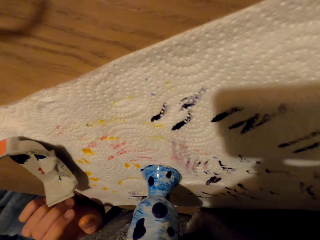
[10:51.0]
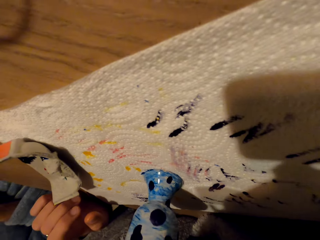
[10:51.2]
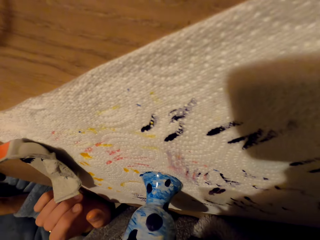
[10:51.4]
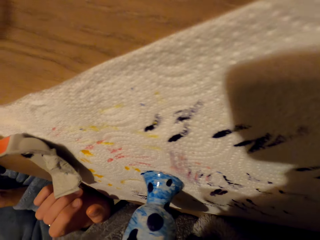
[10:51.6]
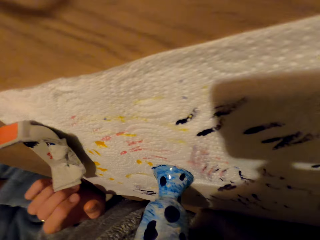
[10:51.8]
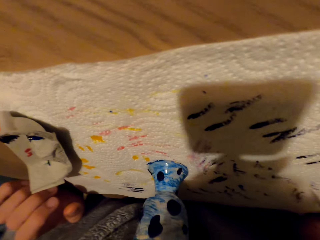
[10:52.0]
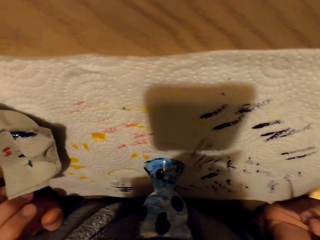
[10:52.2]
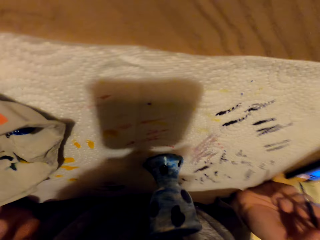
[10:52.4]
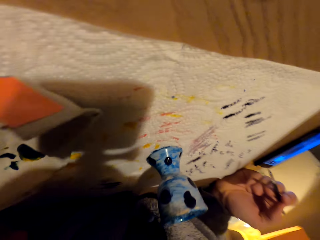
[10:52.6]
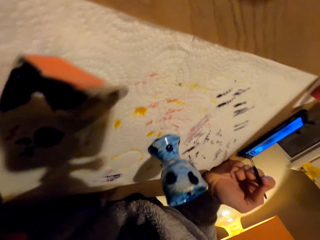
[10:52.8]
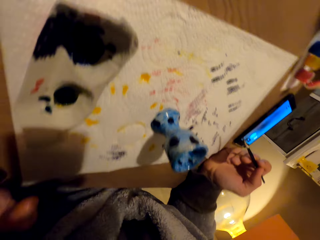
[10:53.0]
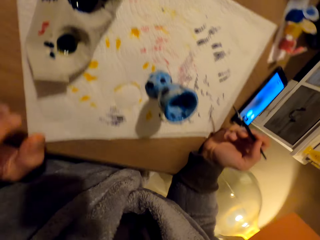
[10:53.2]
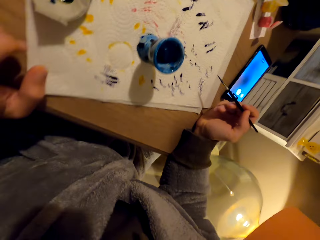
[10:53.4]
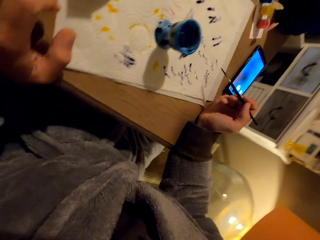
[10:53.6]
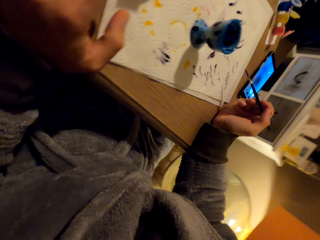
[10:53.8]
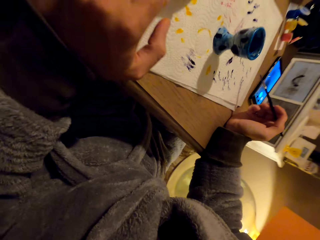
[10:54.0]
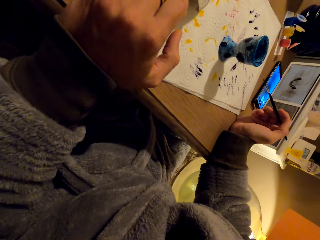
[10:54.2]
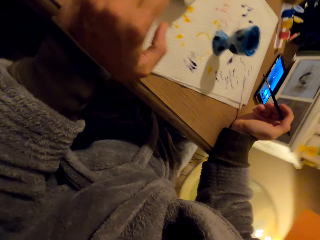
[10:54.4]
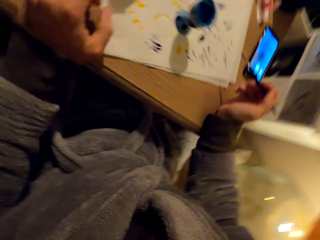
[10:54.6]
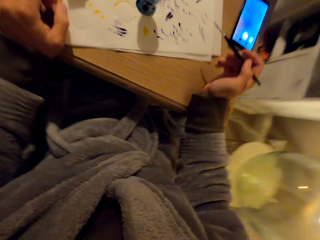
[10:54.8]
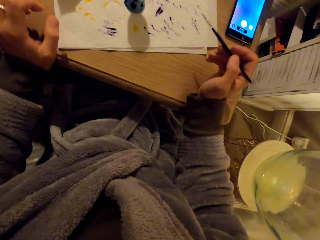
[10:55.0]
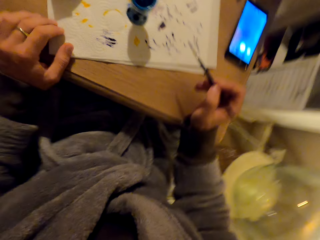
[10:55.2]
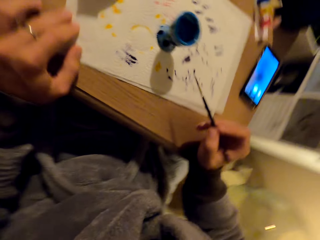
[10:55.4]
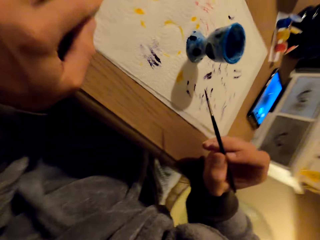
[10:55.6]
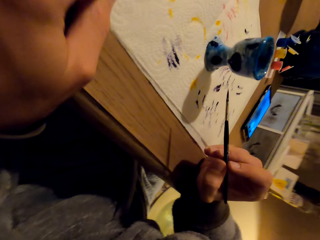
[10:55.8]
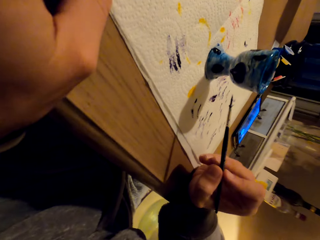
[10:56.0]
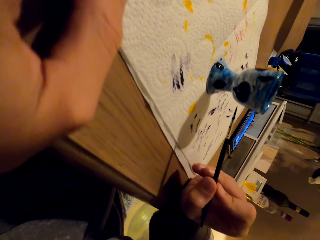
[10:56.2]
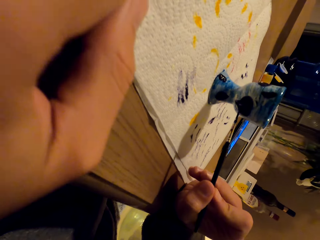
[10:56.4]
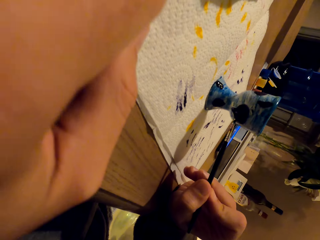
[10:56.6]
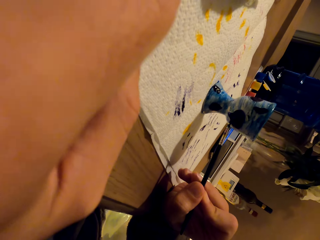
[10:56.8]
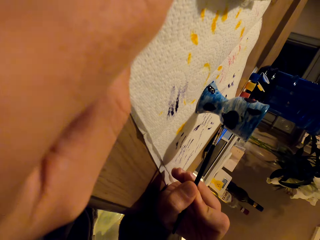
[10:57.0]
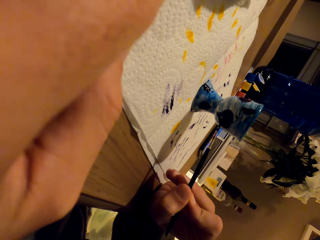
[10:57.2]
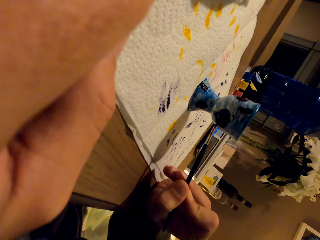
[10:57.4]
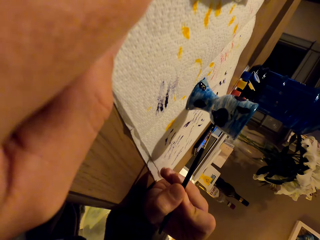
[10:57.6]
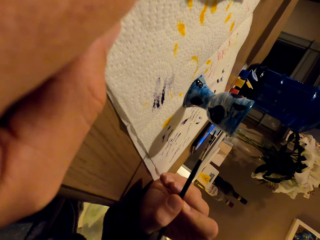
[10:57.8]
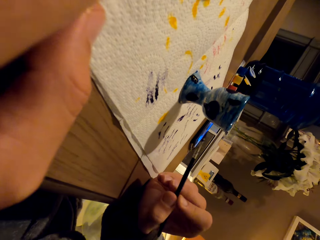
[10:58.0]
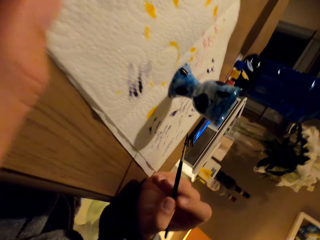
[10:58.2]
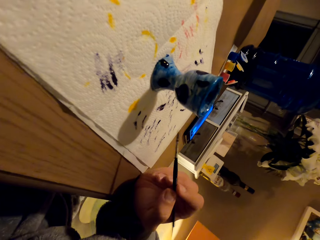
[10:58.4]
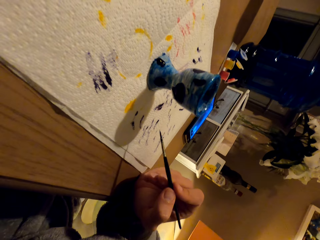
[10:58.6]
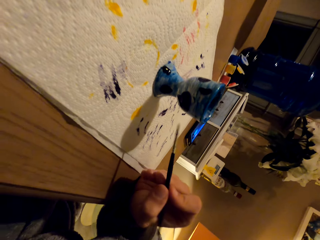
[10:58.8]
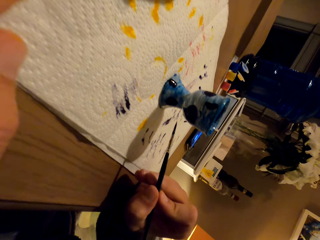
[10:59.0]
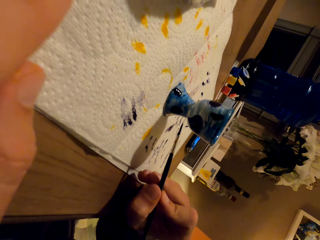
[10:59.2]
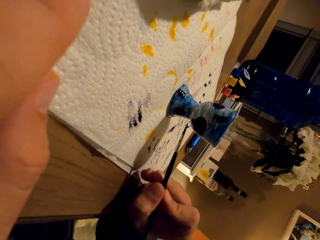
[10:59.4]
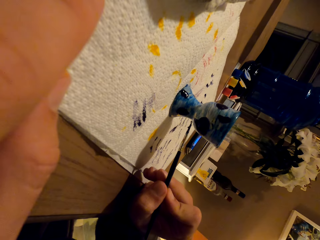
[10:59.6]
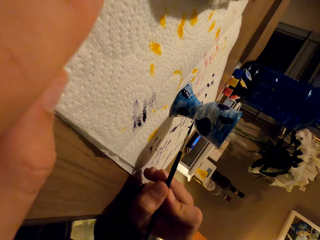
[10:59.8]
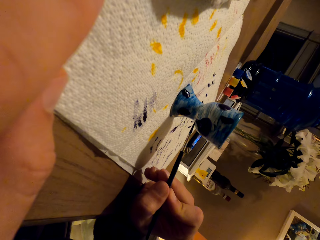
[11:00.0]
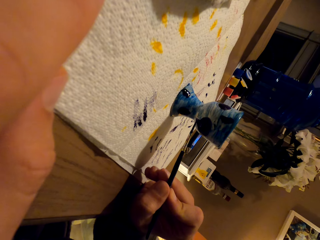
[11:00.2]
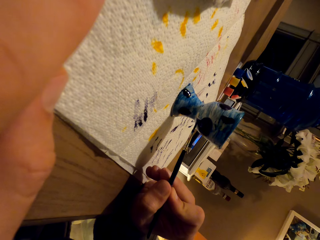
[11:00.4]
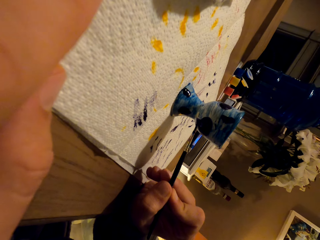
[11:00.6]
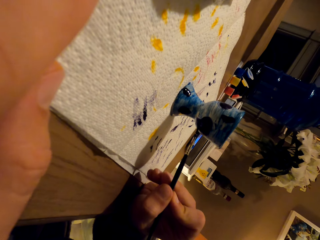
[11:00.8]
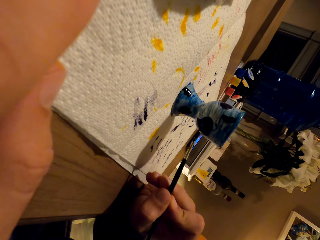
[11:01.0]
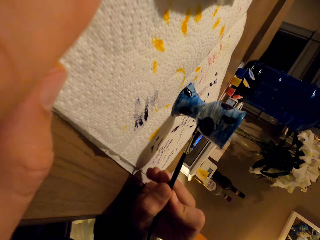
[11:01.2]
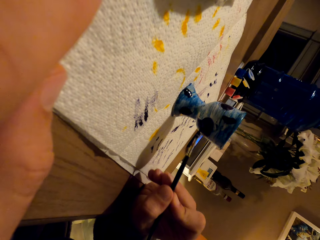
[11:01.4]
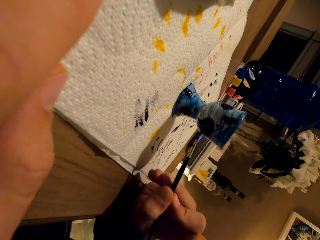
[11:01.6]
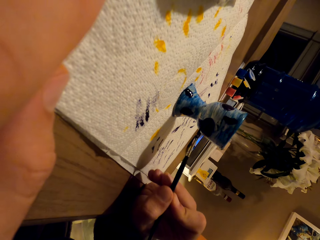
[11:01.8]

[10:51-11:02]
The camera wearer wipes off the paint. They decorate the pot with paint. They paint.

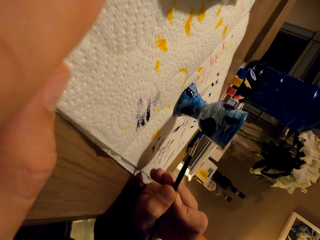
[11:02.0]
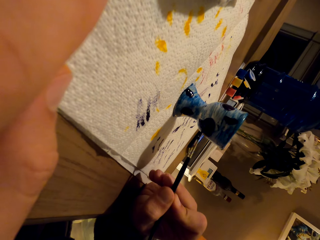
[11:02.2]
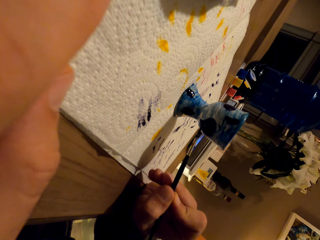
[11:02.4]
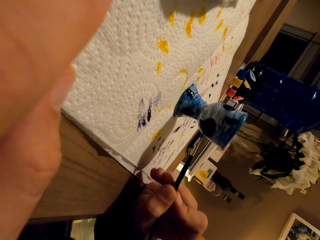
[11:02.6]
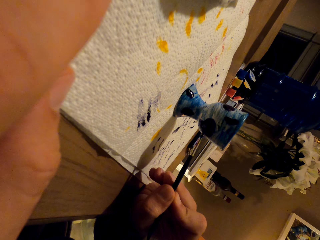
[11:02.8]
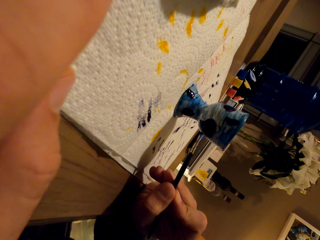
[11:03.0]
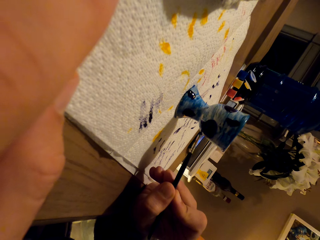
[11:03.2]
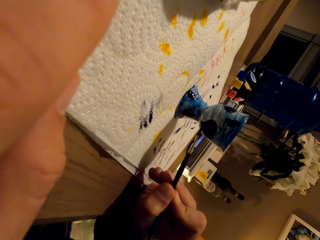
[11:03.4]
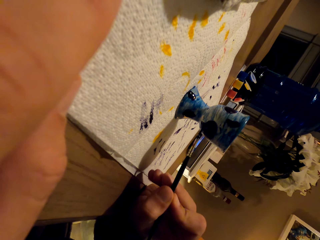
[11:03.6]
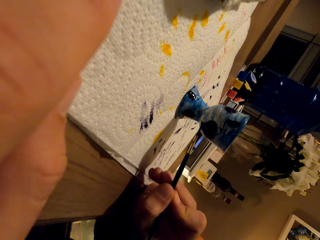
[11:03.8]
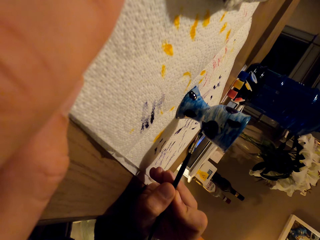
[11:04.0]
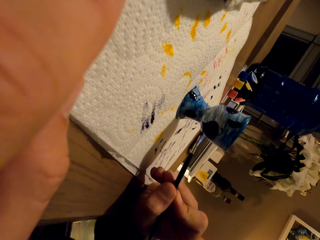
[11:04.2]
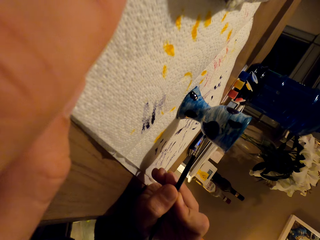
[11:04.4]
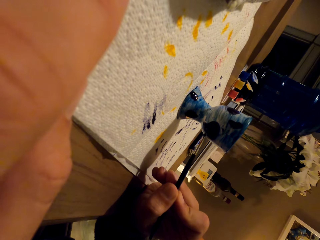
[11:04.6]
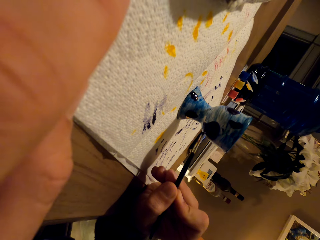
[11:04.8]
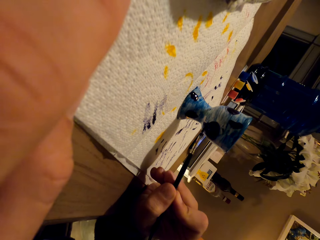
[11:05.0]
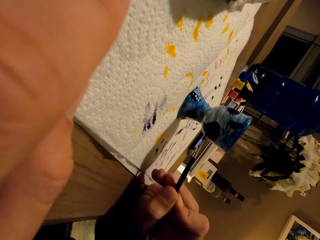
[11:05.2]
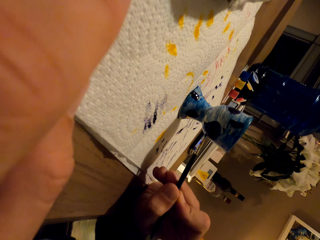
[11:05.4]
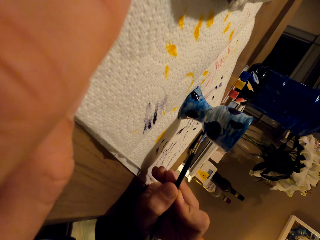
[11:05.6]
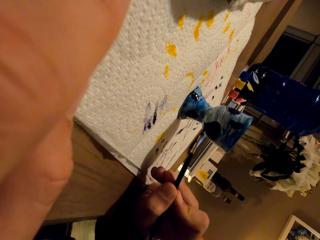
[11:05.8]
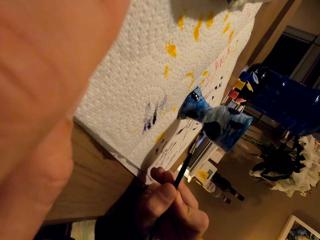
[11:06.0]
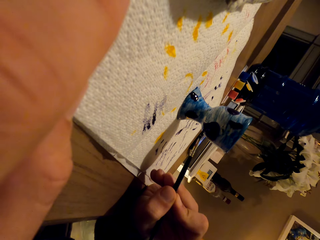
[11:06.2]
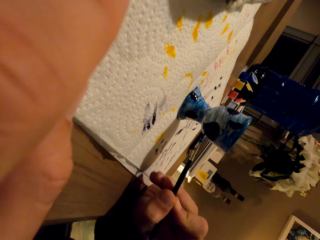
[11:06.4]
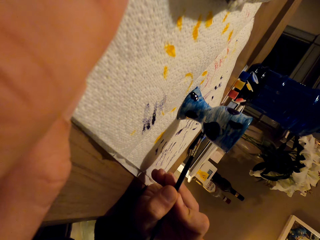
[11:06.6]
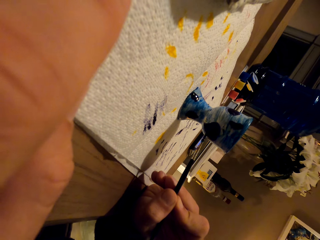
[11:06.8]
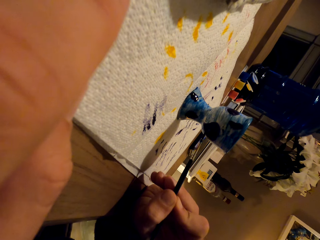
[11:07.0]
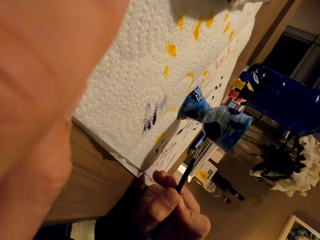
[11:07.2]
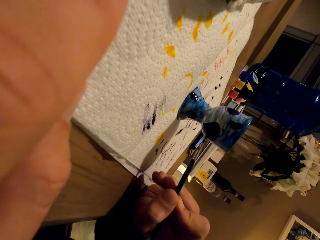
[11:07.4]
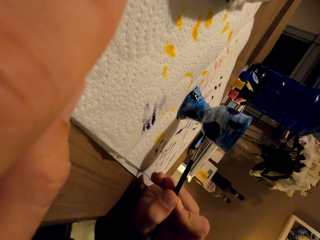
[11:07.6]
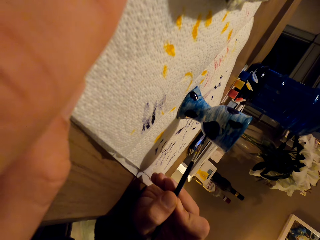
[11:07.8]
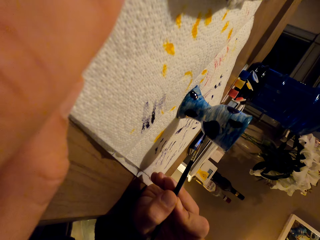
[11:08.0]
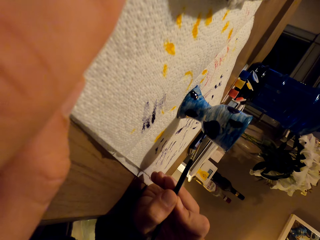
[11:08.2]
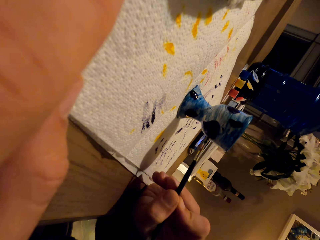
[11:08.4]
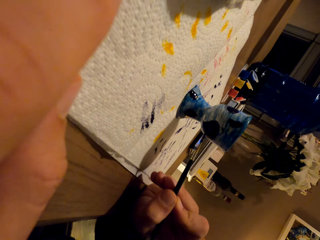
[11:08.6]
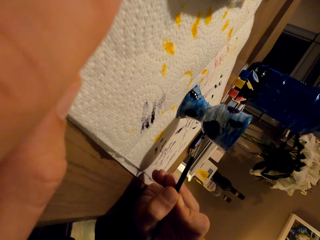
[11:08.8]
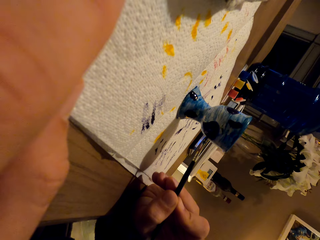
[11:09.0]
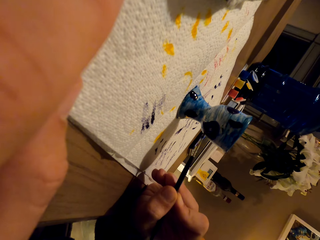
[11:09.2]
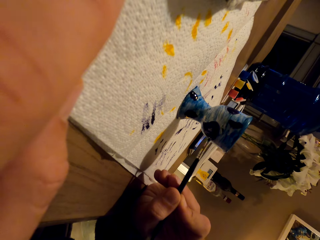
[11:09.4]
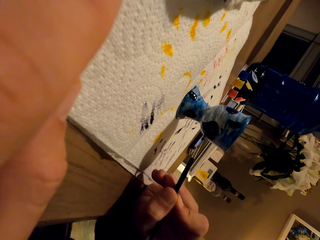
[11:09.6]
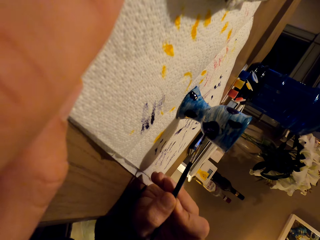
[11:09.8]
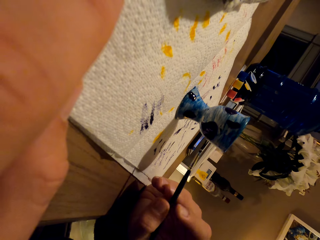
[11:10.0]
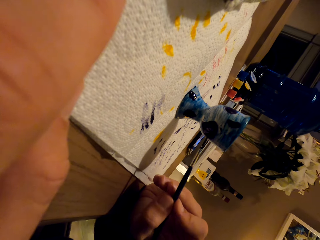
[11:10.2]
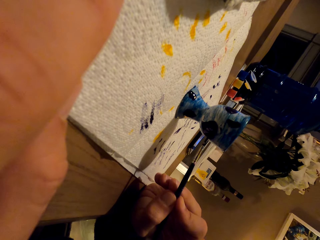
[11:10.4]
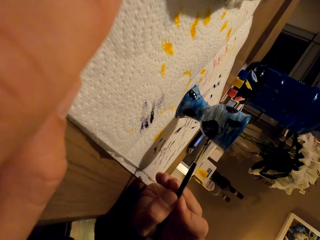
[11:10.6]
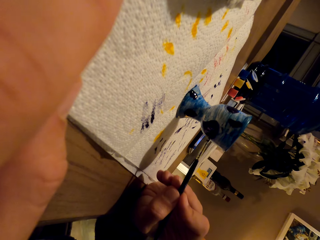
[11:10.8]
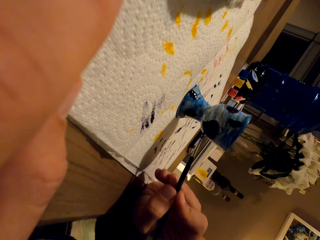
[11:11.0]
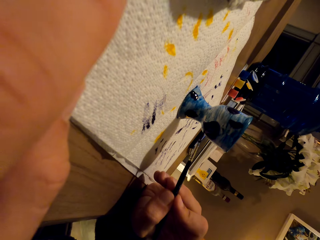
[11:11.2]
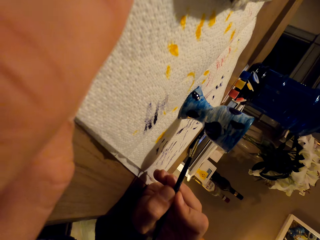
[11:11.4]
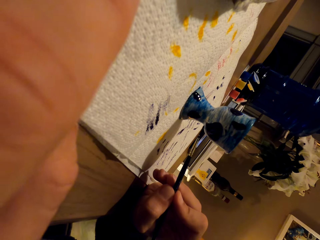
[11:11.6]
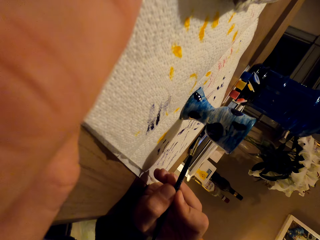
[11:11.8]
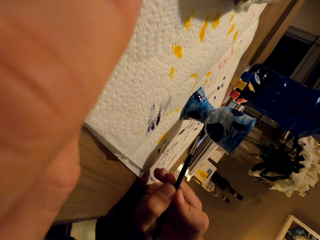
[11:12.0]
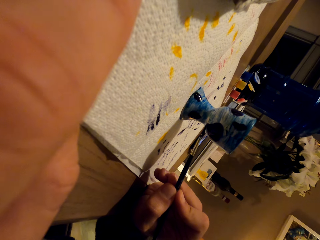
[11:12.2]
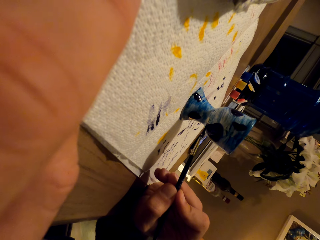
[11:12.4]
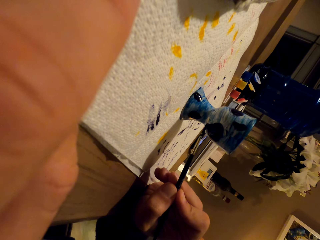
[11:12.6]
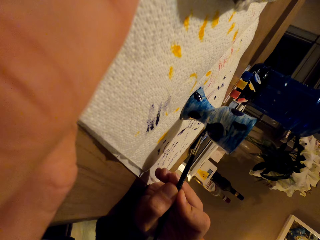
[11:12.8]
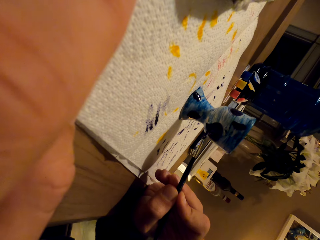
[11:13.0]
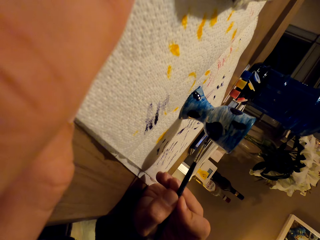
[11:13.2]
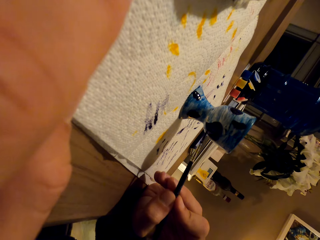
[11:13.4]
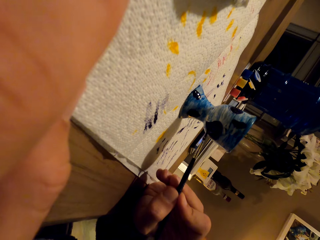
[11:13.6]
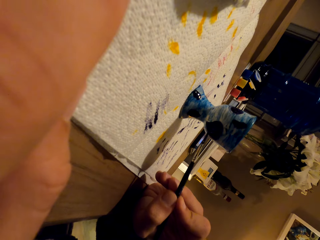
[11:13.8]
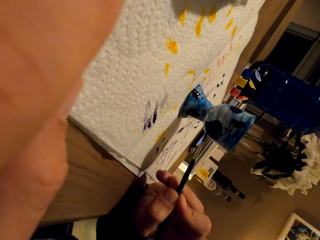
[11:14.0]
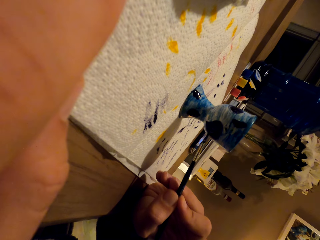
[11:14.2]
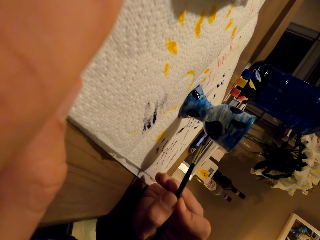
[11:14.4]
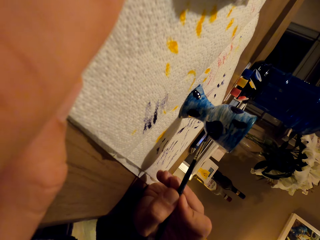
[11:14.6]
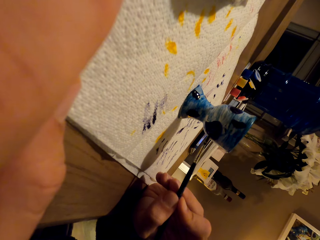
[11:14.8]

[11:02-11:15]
The camera wearer paints. They paint repeatedly.
